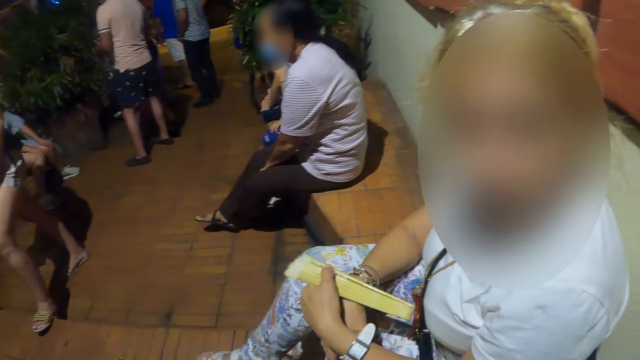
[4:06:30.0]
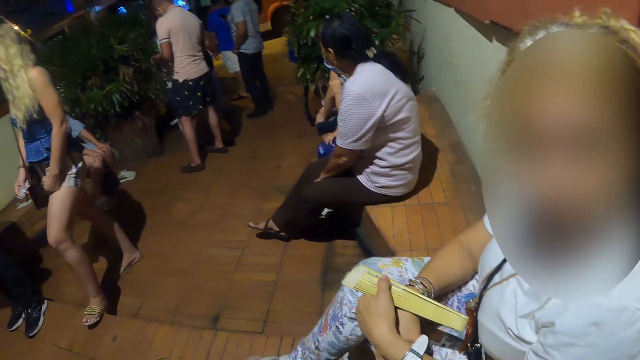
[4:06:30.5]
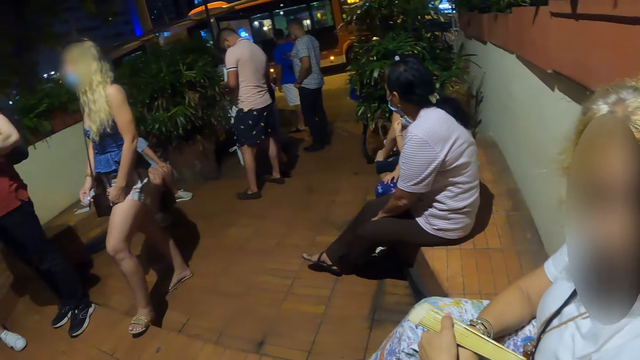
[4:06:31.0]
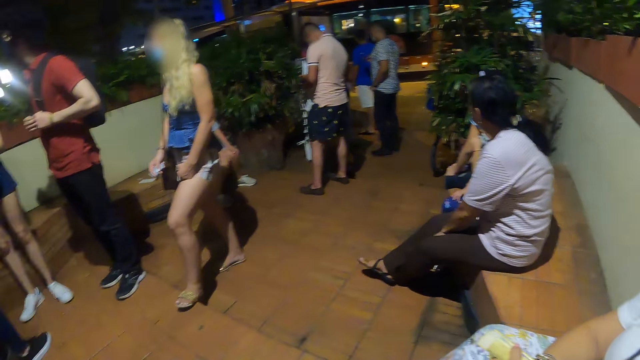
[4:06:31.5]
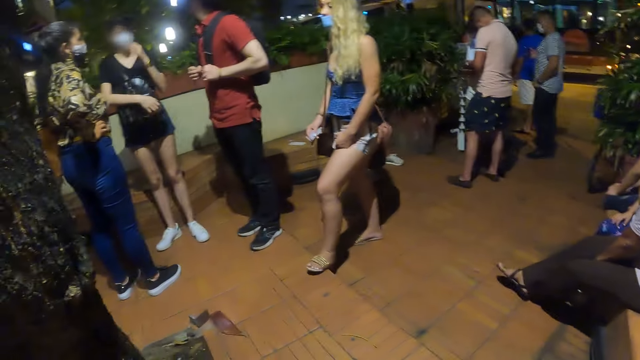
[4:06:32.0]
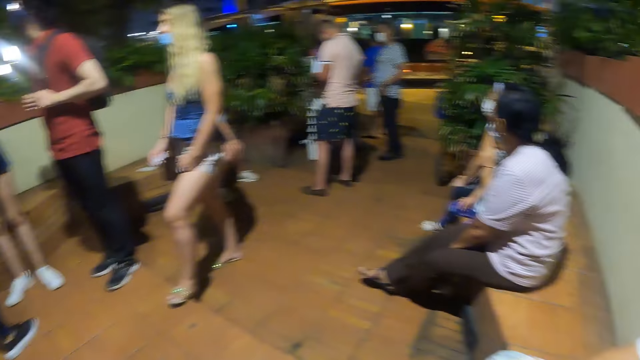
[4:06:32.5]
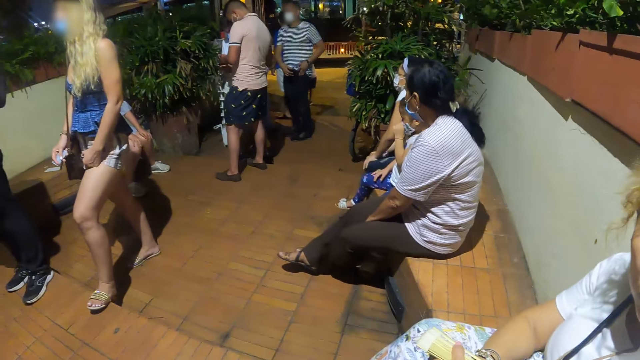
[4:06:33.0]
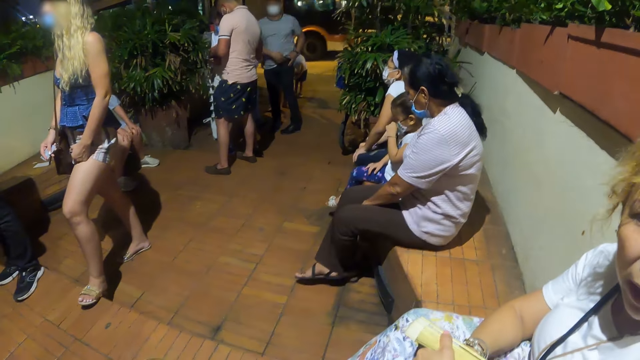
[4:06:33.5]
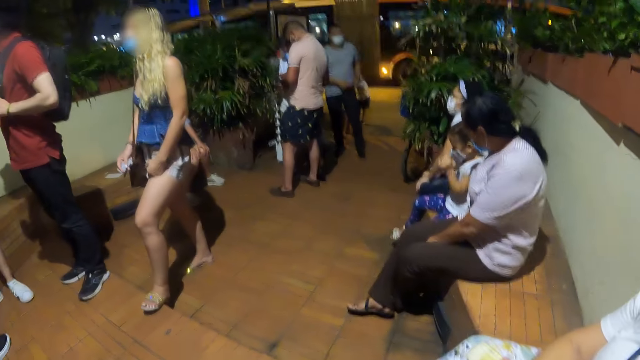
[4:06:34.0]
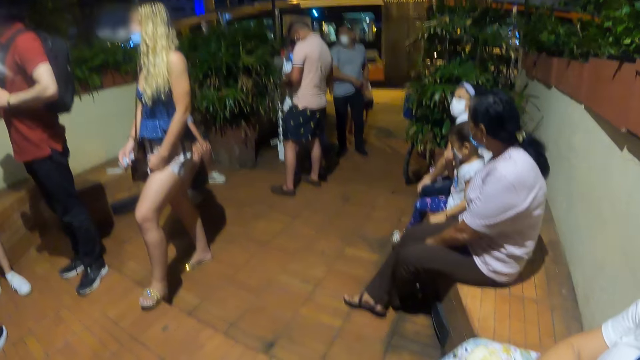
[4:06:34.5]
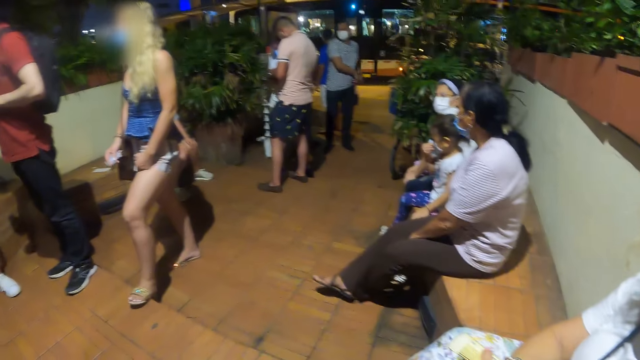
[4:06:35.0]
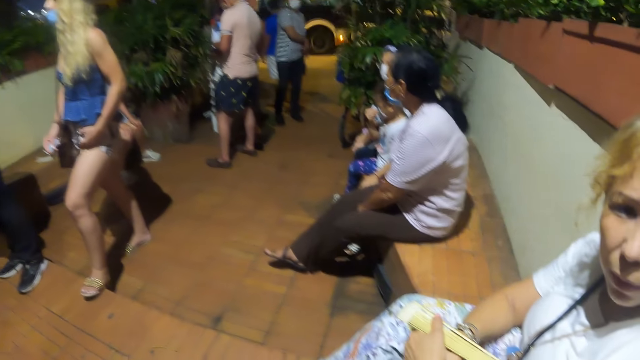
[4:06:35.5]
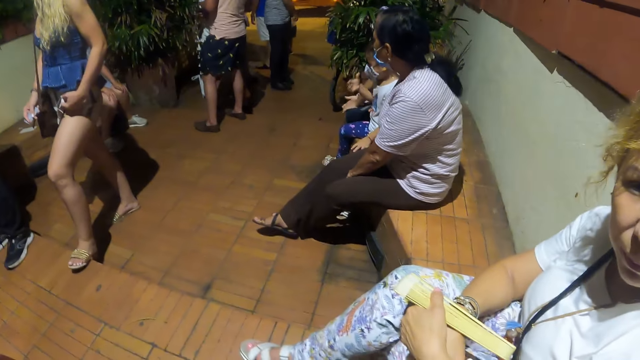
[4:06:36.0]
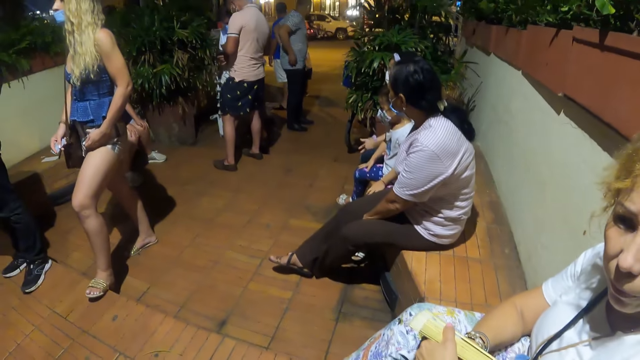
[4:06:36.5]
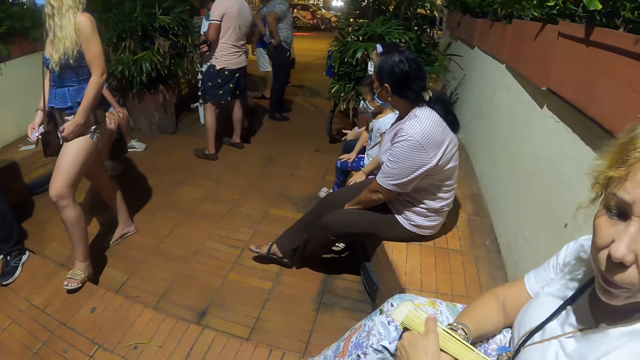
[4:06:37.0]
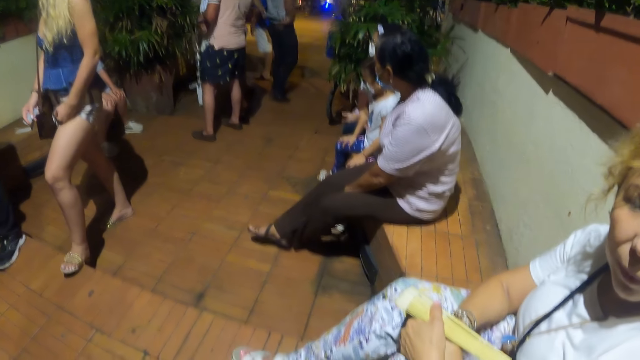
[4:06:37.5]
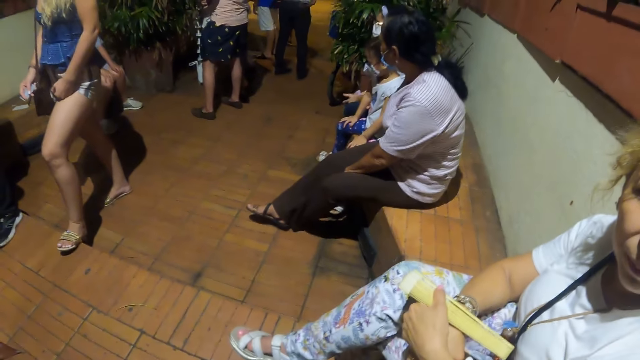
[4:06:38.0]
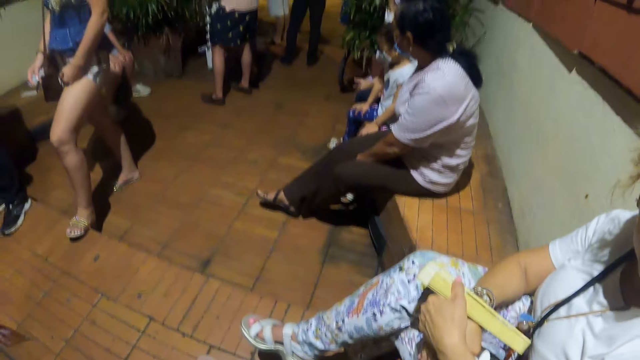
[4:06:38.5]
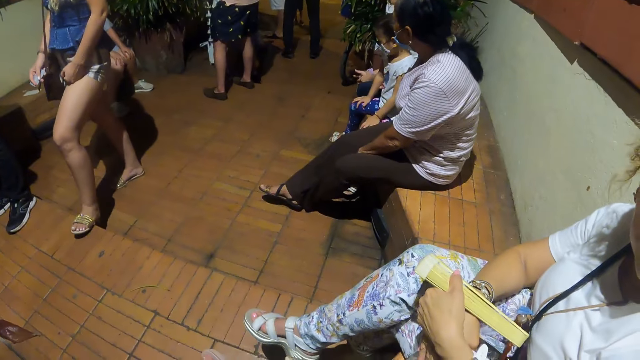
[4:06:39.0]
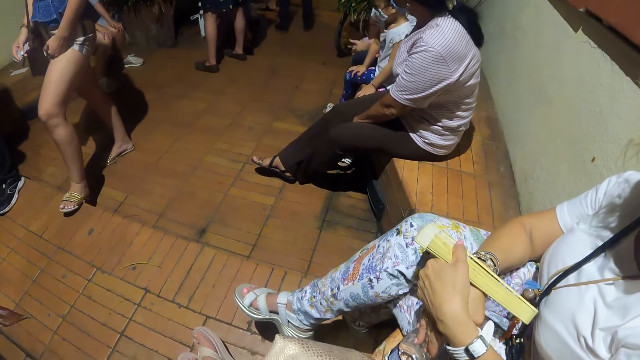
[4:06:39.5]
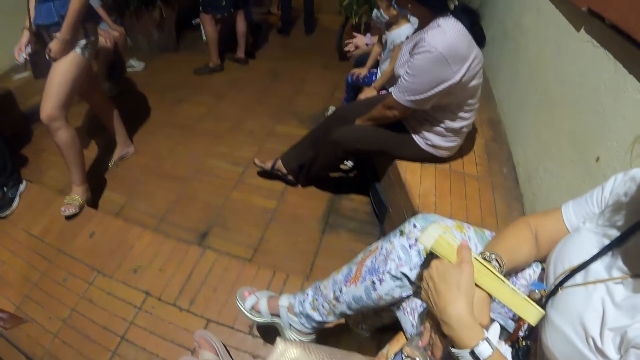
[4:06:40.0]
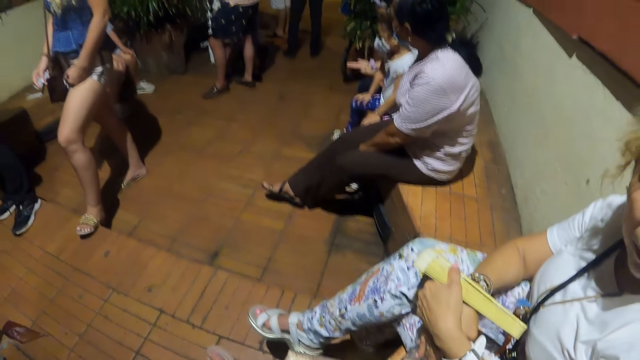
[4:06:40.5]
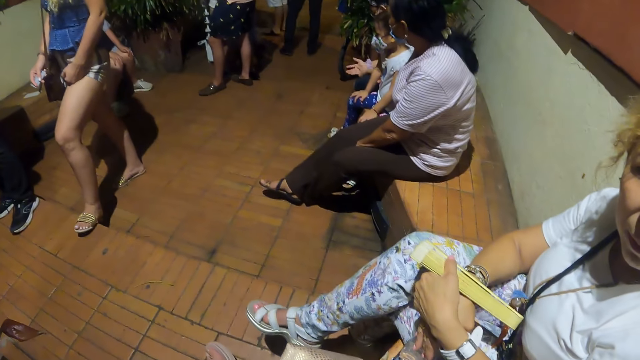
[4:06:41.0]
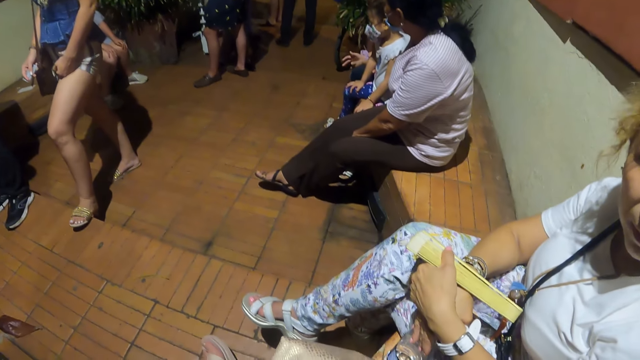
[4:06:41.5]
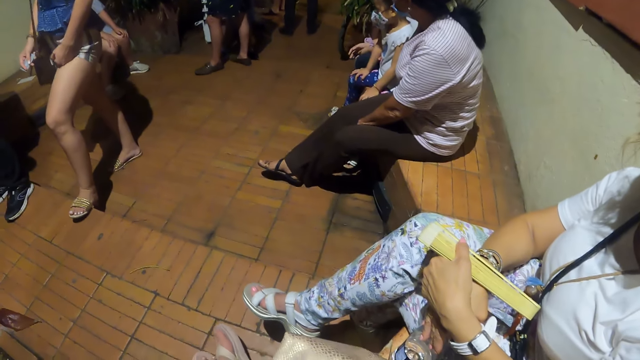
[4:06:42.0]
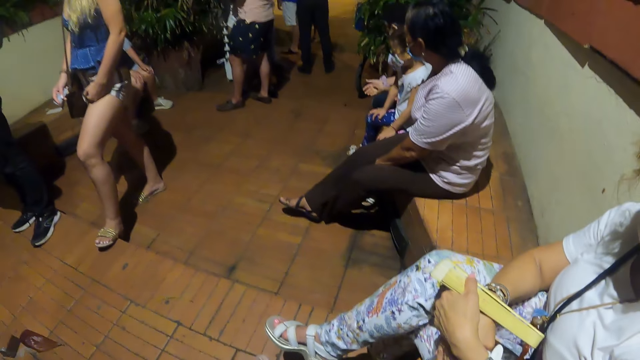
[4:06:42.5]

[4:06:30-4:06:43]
A person interacts with the camera wearer. The camera wearer looks around.

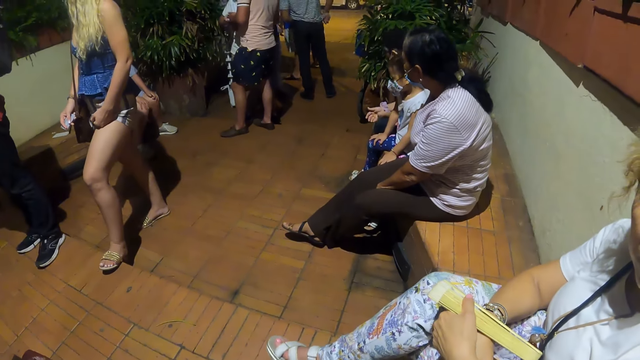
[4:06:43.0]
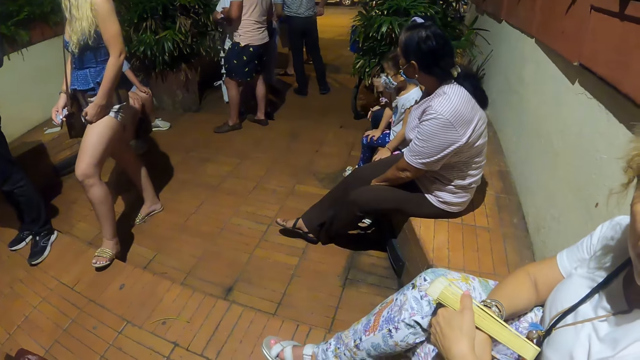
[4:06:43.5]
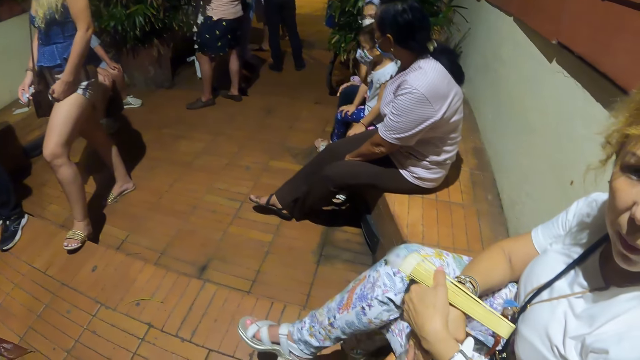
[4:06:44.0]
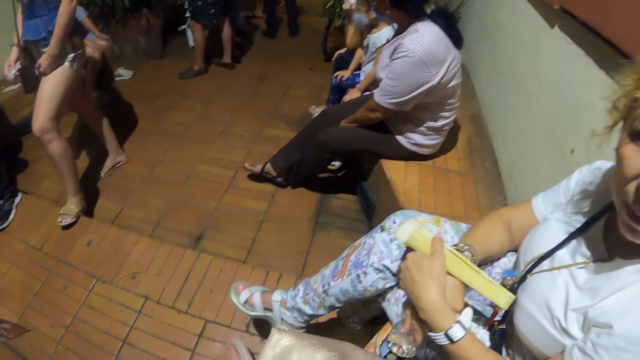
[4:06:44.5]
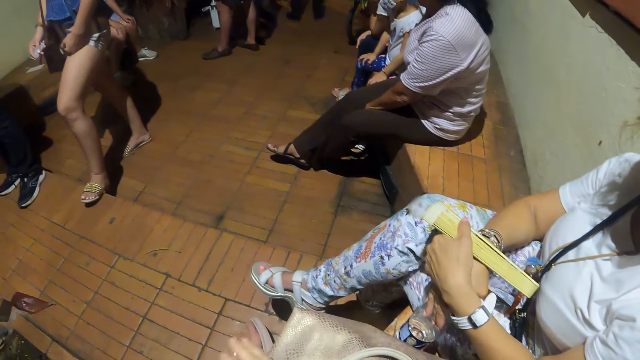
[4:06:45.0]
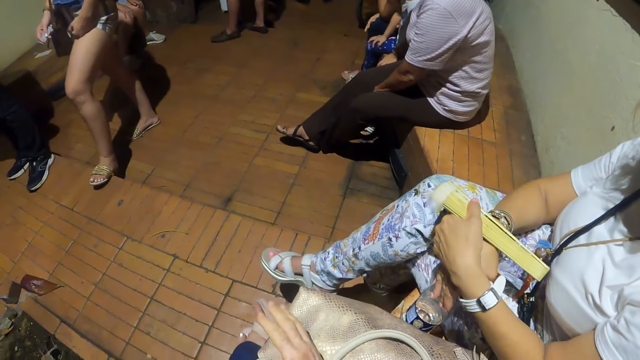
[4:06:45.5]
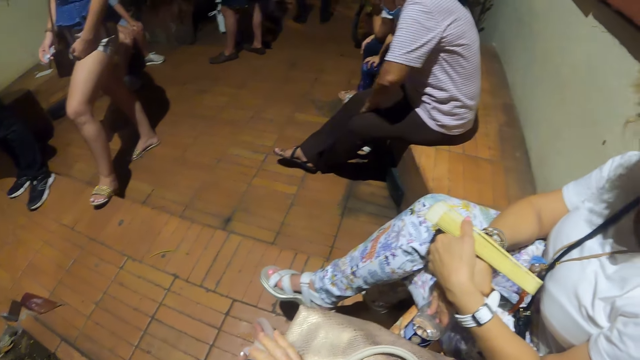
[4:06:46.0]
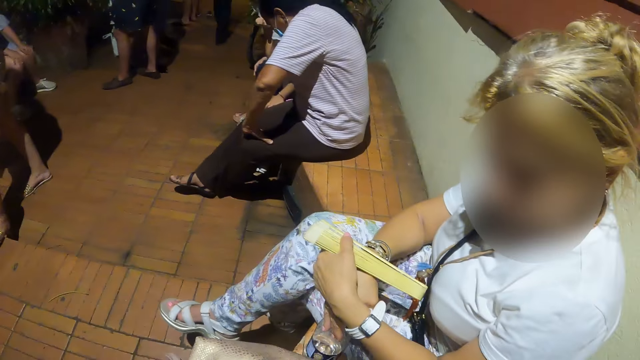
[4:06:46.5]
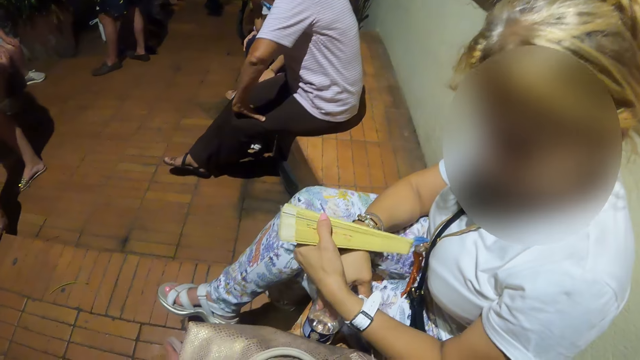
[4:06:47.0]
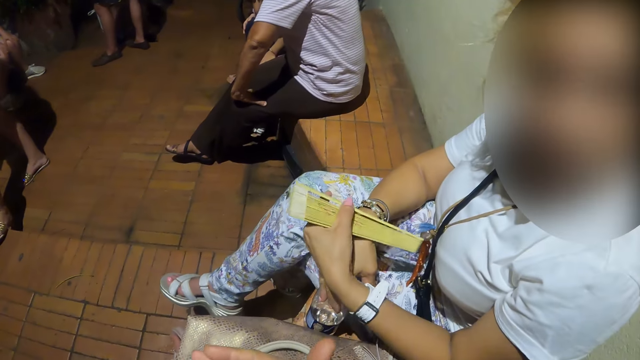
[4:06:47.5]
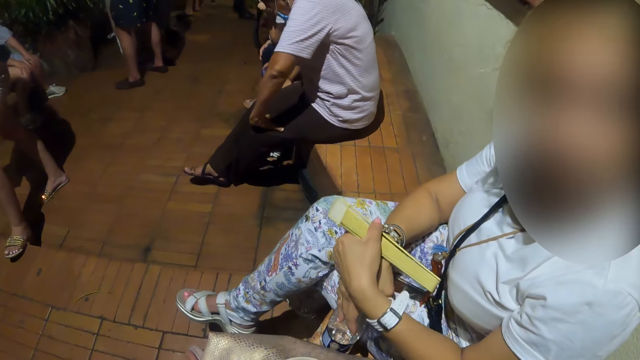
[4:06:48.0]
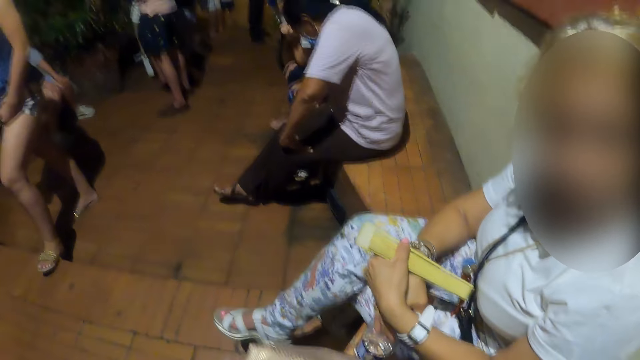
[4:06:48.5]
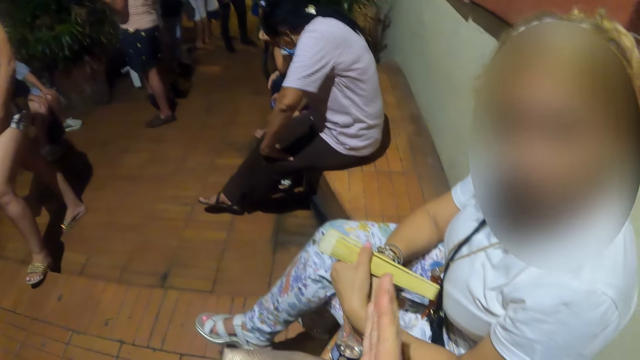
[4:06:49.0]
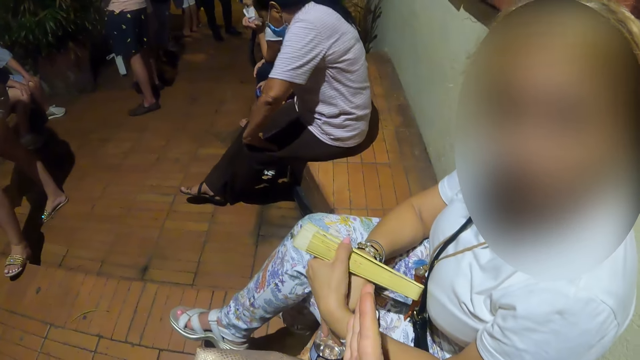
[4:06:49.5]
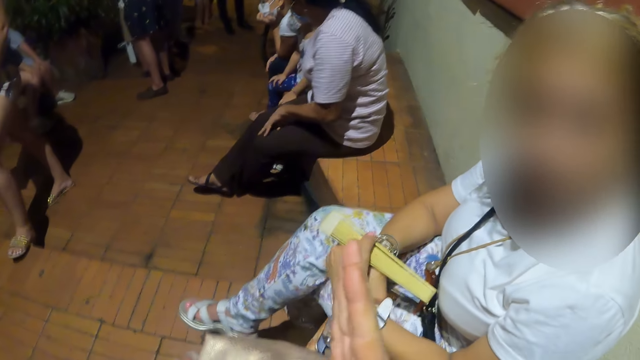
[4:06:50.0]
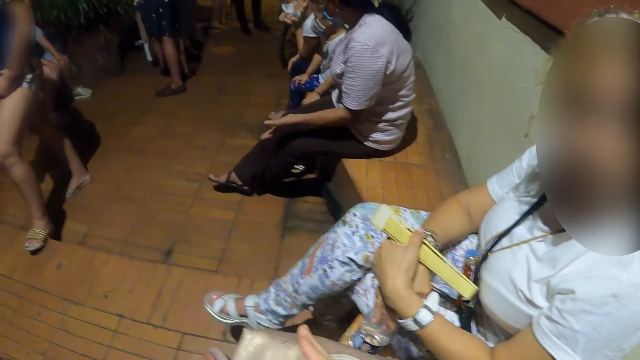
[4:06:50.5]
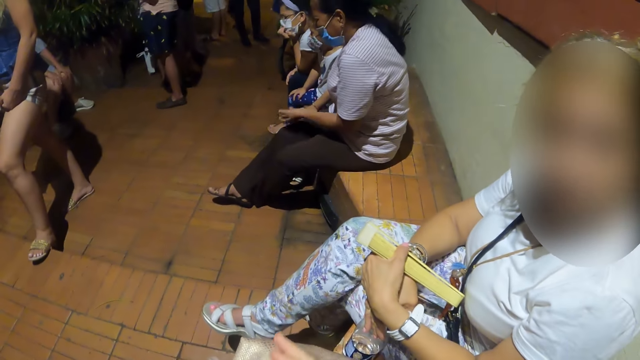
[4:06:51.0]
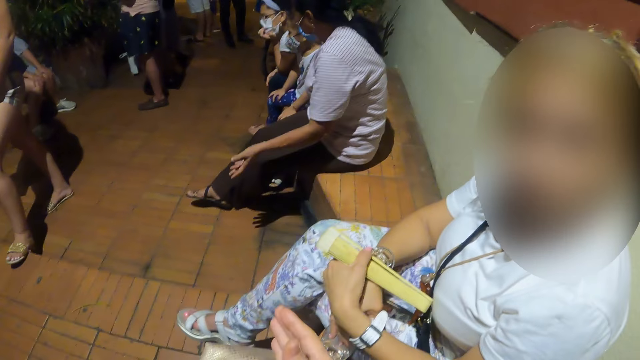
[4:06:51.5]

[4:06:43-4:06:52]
The camera wearer uses gestures. They interact with the person.
